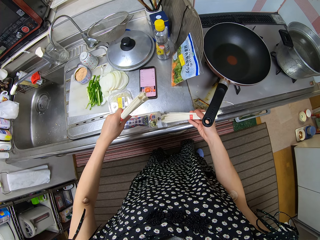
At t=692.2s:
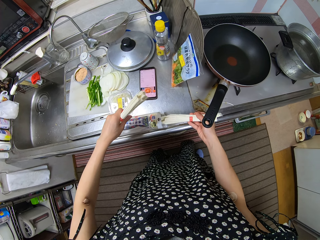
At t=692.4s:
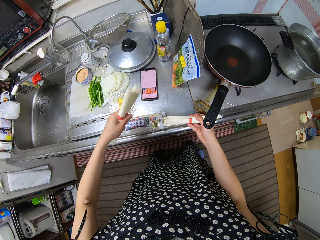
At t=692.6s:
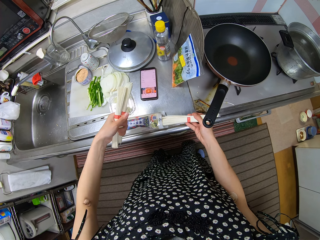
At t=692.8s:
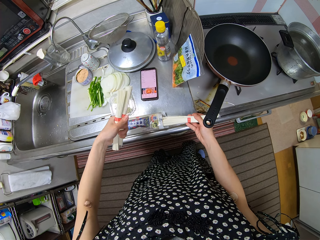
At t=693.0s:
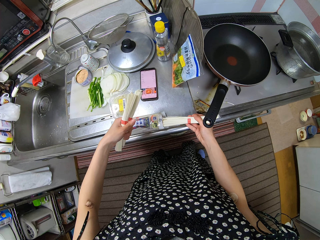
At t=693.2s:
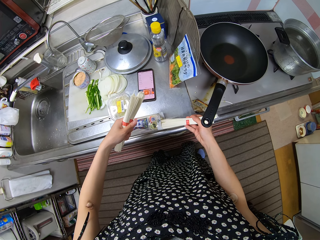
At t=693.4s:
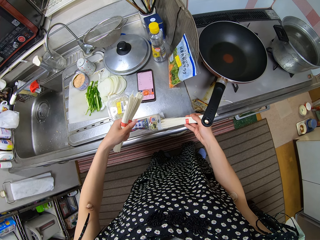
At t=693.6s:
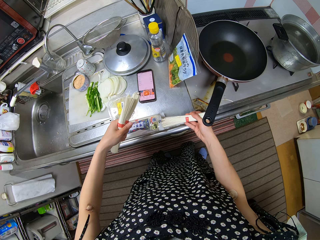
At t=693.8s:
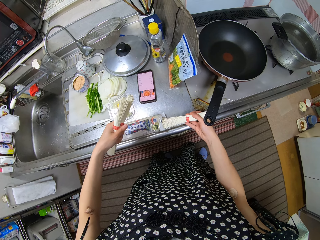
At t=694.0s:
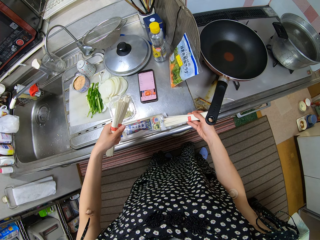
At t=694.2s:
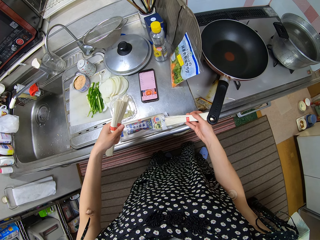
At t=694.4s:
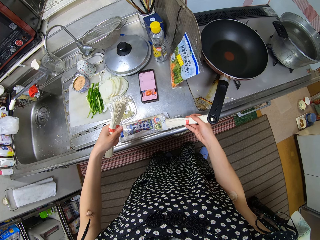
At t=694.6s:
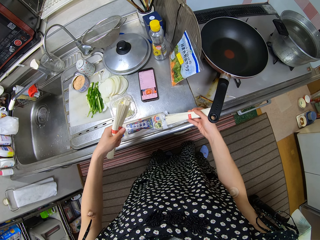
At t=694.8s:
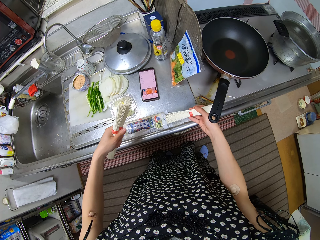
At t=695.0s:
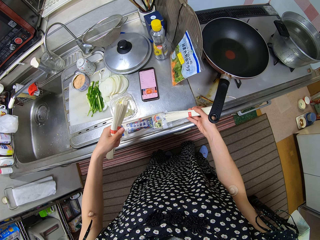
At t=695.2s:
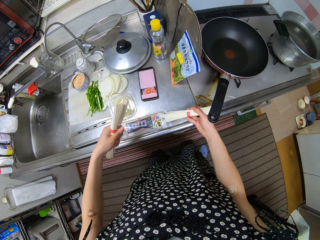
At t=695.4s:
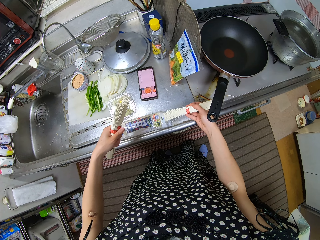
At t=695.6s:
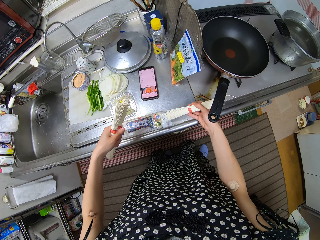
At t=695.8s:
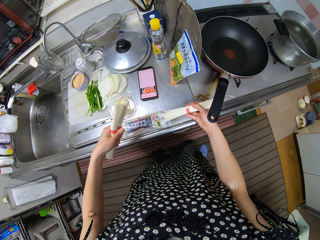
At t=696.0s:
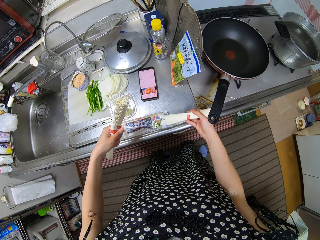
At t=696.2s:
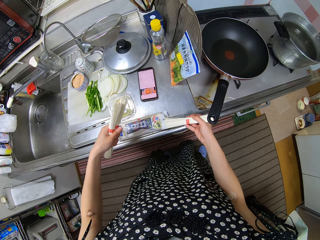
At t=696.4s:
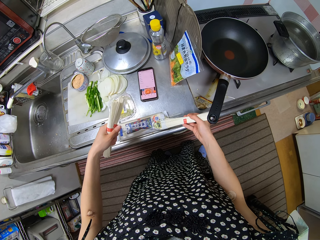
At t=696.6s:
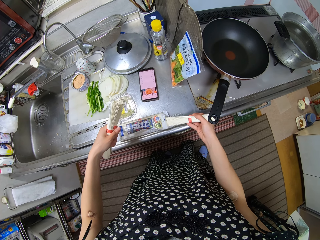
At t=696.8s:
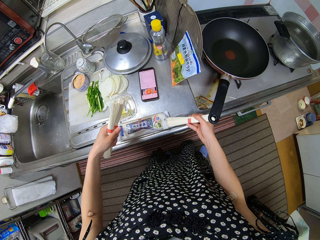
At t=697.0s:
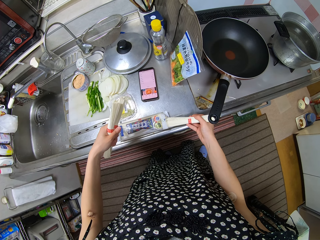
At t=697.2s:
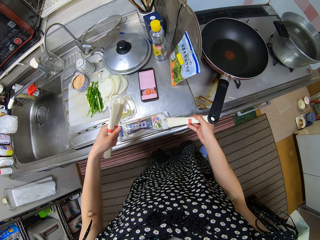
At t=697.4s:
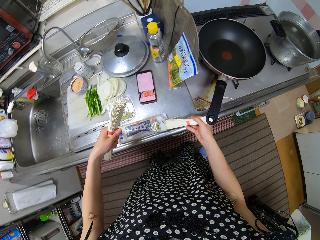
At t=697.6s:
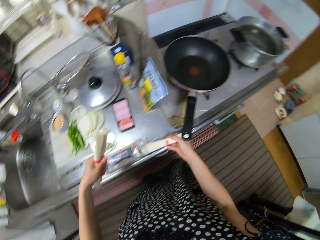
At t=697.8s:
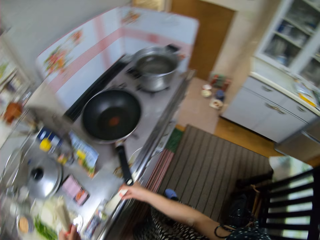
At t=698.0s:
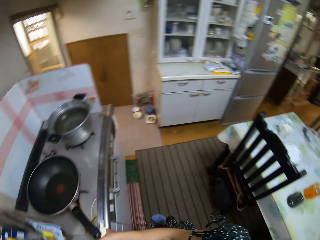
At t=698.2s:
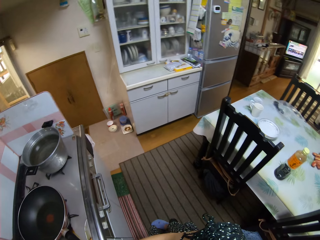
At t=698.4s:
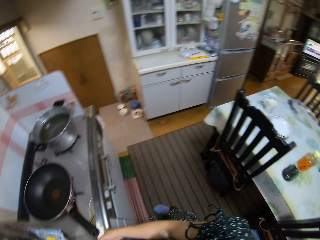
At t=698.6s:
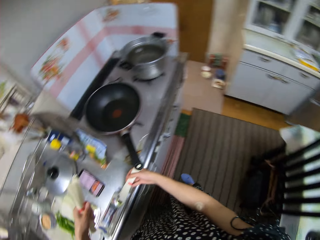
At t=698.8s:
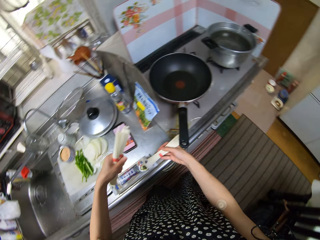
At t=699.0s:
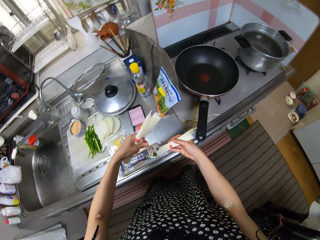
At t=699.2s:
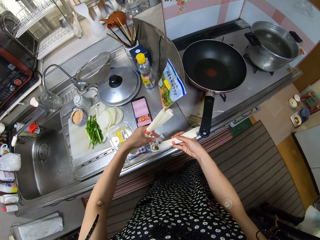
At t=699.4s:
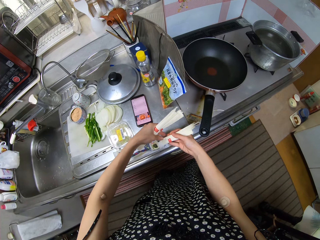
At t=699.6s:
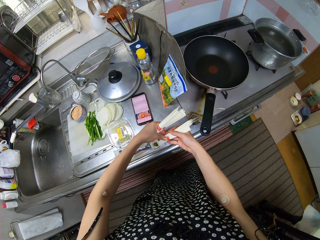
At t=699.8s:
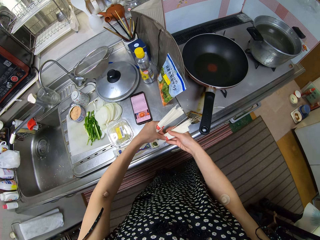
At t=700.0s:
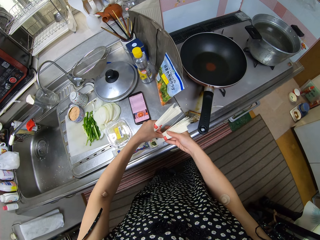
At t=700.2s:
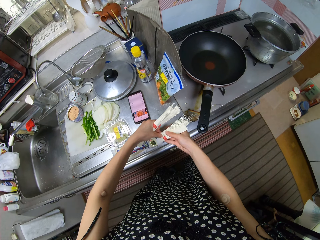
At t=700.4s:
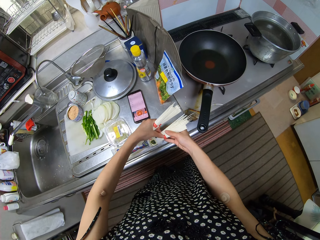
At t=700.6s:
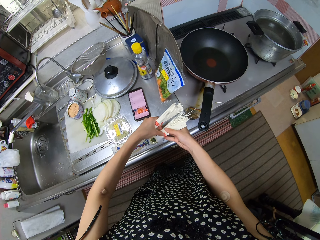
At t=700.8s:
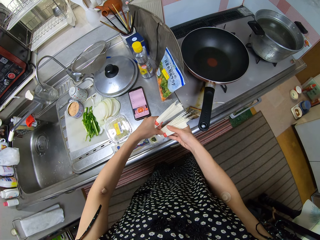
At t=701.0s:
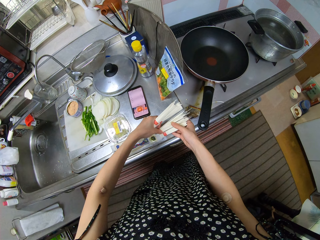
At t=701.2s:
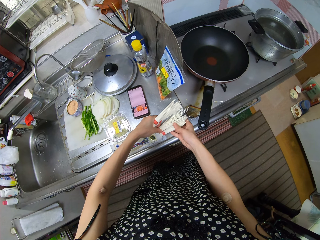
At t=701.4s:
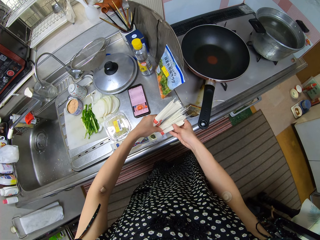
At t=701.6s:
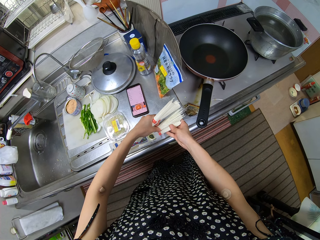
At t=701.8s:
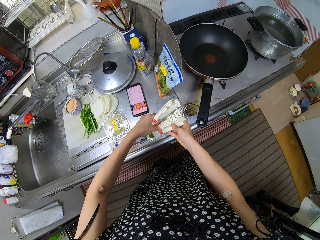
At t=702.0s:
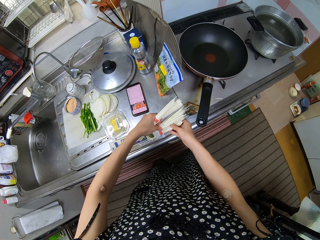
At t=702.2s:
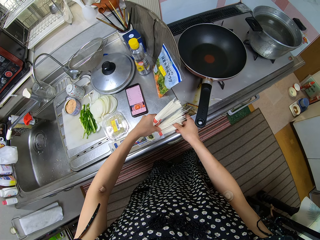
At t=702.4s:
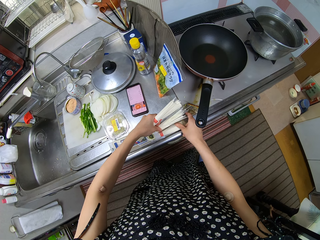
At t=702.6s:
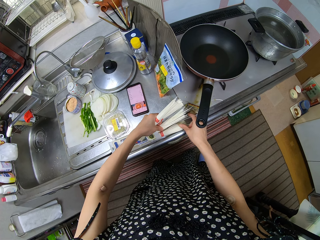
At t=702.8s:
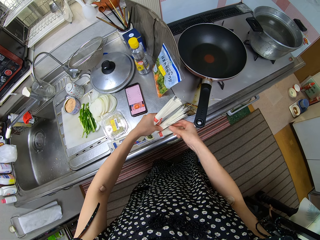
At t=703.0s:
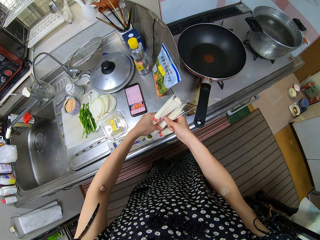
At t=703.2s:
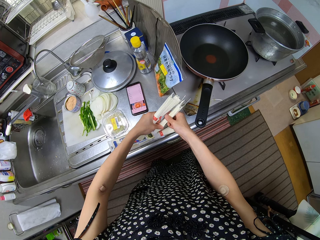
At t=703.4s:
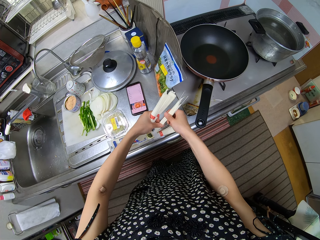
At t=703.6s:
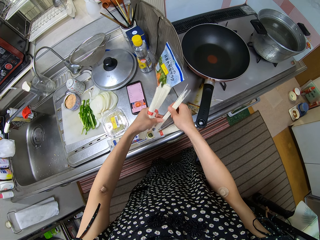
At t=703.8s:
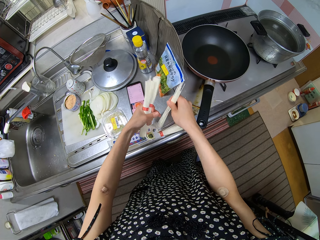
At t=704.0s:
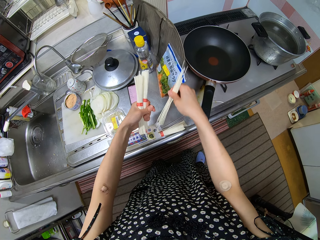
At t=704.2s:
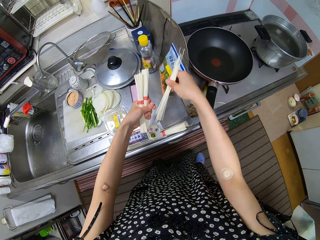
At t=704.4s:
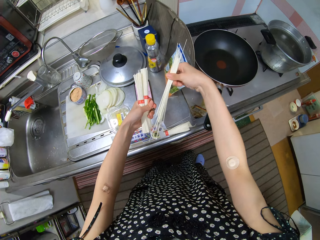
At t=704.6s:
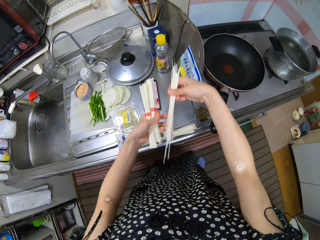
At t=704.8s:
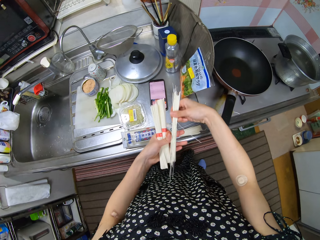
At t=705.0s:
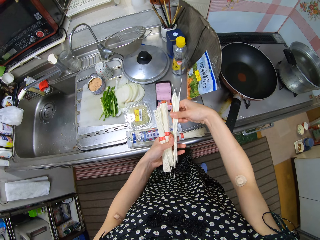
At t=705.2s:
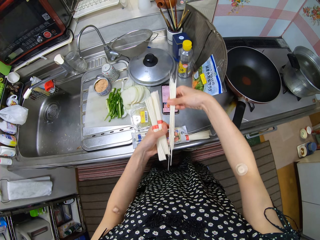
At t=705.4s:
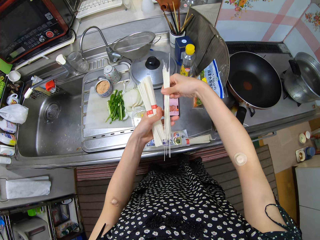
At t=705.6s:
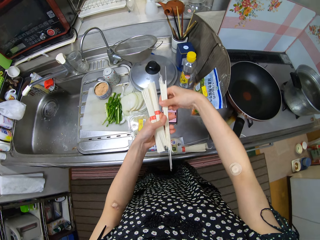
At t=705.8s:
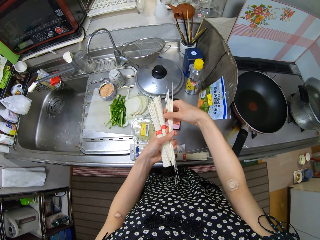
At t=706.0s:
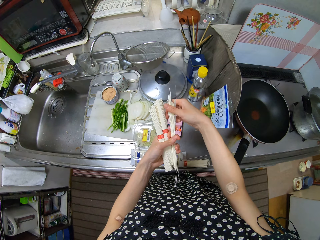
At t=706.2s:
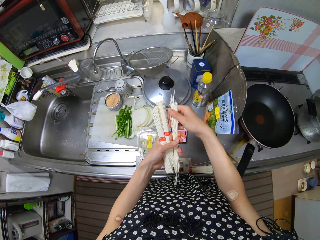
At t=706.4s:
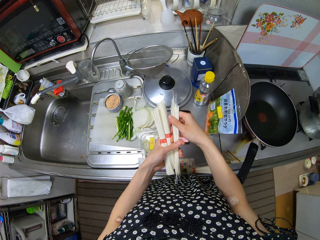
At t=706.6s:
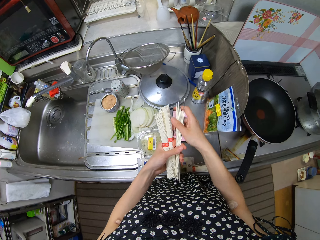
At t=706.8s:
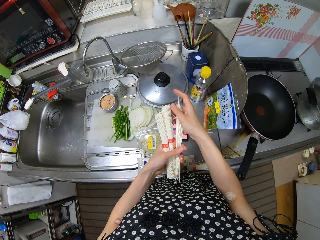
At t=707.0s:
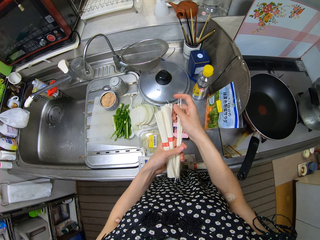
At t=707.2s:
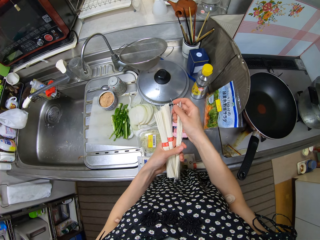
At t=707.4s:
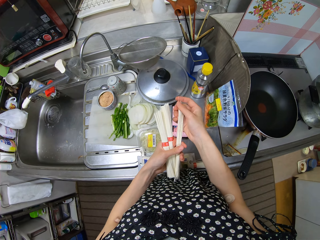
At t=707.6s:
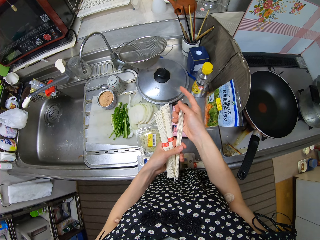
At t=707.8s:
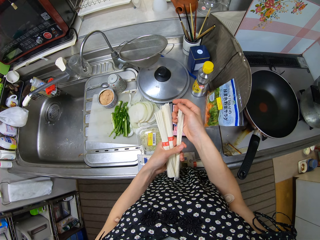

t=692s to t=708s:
The camera wearer puts in some of the pasta or noodles in the pack or packet with her right hand. She looks around the room. She picks up the noodles from the packet. She pulls out some of the pasta in the pack with her right hand. She passes the pasta to her left hand and arranges the pasta in her left hand.
